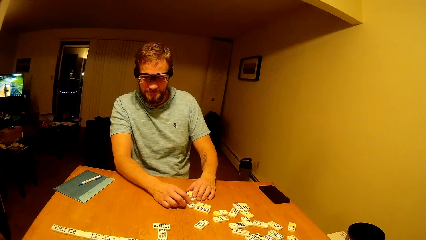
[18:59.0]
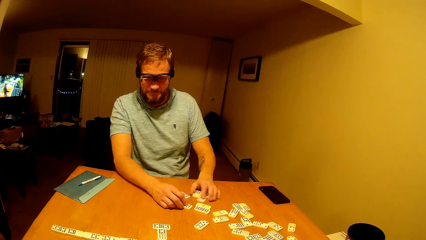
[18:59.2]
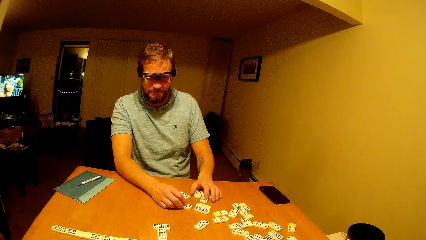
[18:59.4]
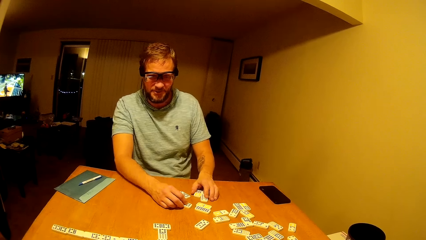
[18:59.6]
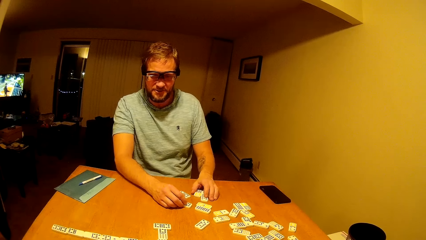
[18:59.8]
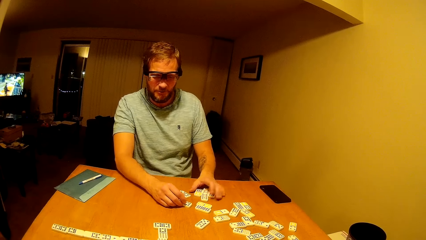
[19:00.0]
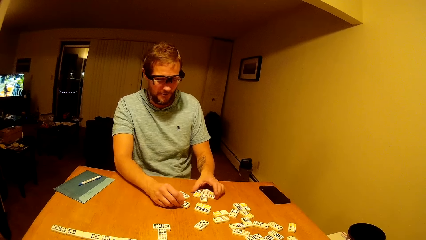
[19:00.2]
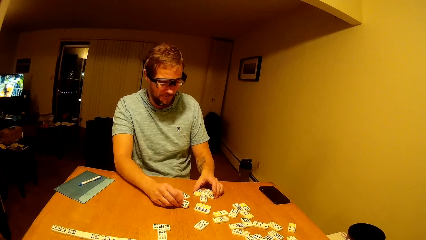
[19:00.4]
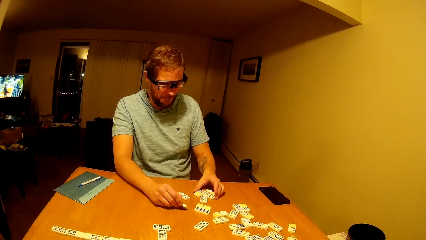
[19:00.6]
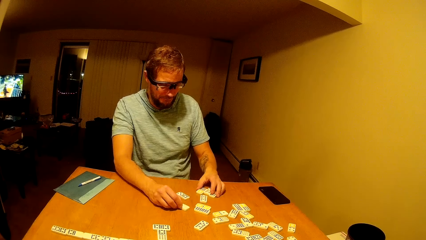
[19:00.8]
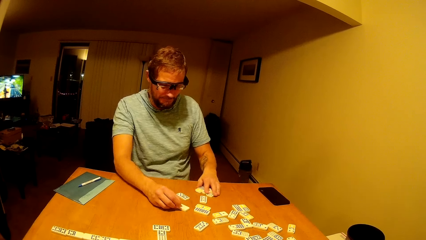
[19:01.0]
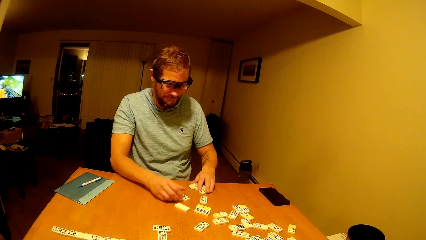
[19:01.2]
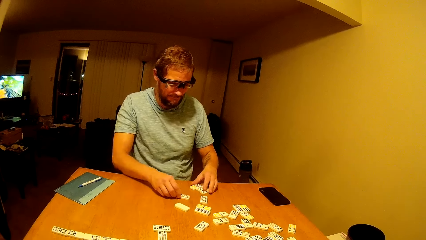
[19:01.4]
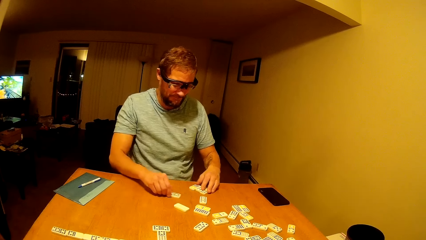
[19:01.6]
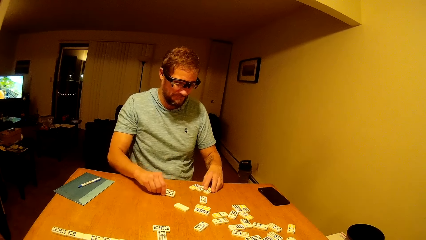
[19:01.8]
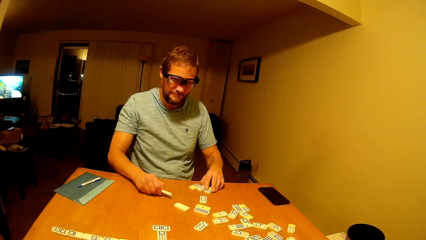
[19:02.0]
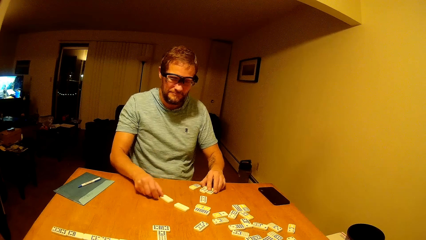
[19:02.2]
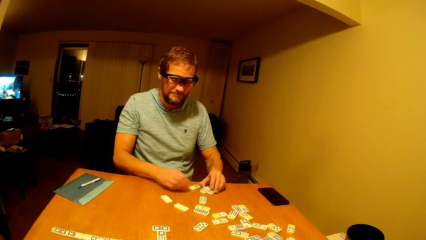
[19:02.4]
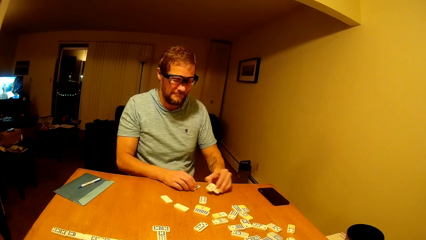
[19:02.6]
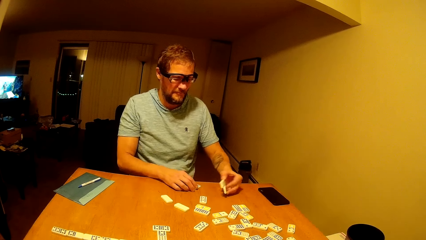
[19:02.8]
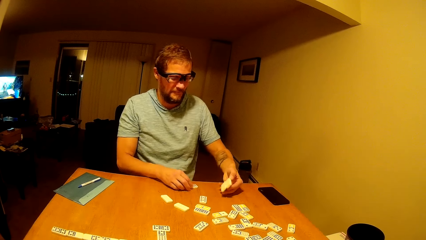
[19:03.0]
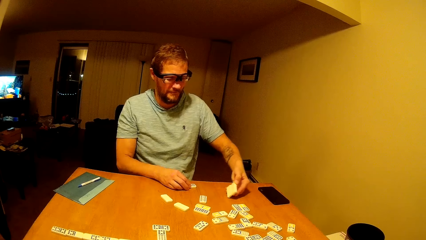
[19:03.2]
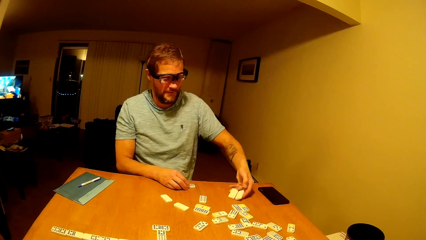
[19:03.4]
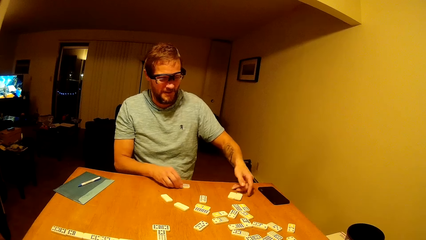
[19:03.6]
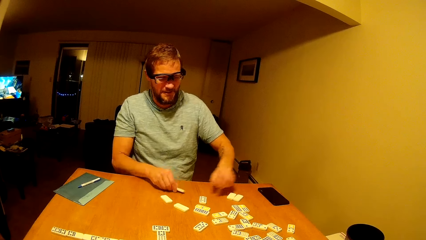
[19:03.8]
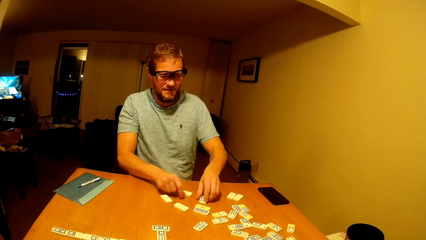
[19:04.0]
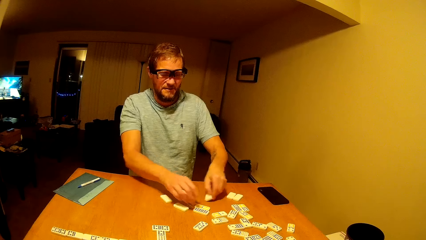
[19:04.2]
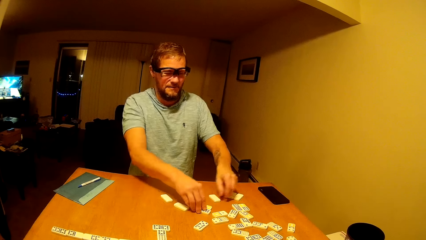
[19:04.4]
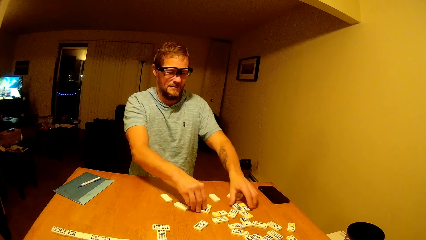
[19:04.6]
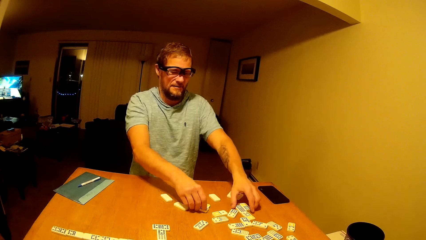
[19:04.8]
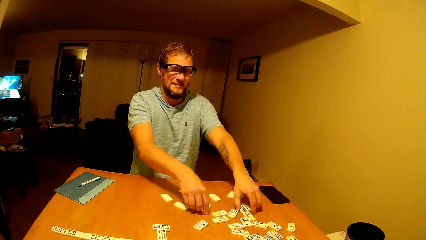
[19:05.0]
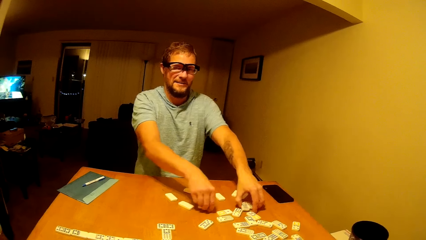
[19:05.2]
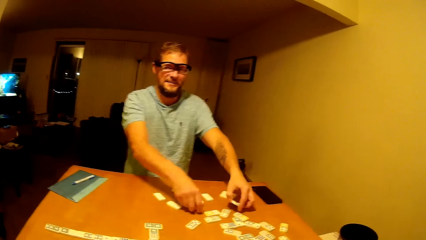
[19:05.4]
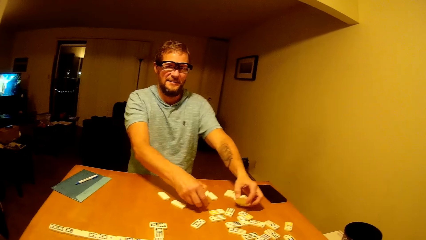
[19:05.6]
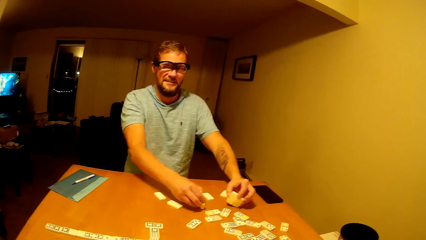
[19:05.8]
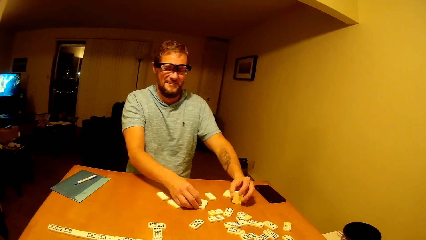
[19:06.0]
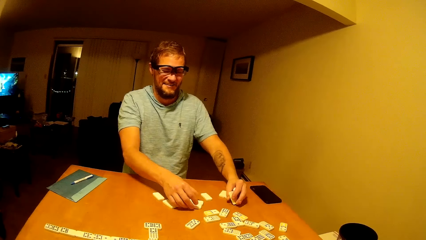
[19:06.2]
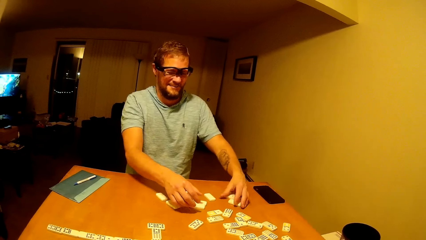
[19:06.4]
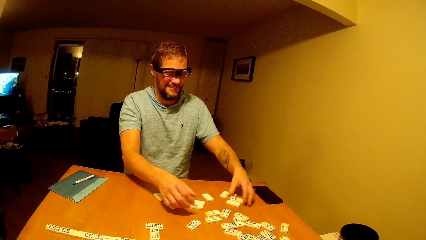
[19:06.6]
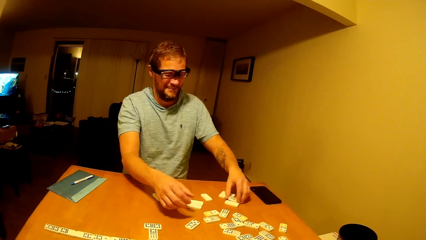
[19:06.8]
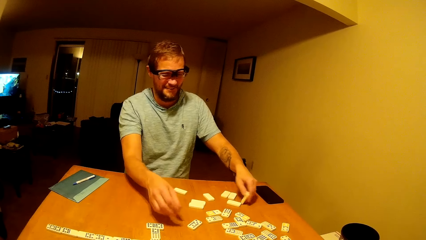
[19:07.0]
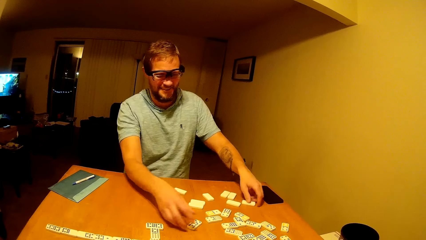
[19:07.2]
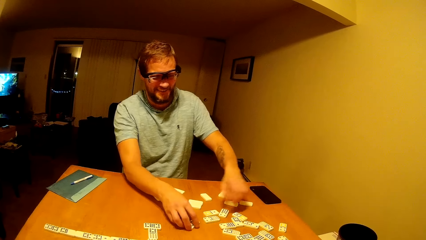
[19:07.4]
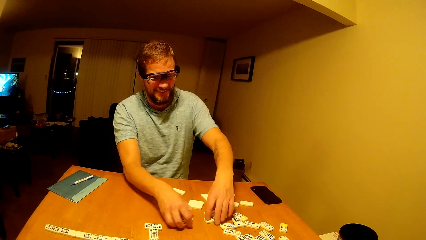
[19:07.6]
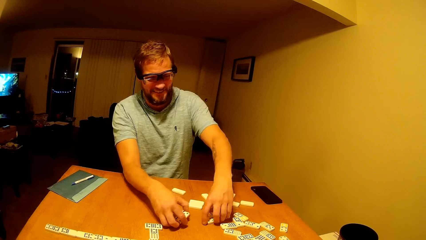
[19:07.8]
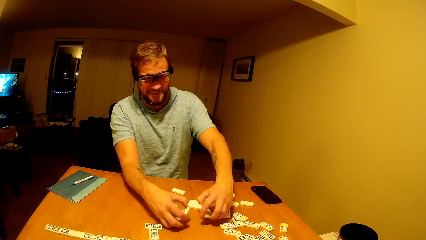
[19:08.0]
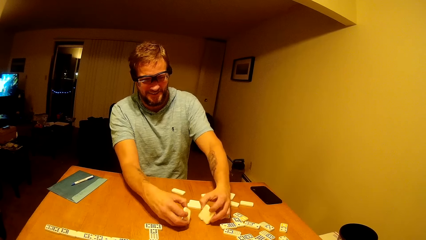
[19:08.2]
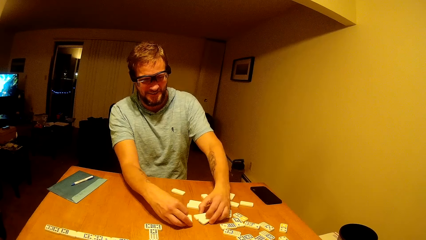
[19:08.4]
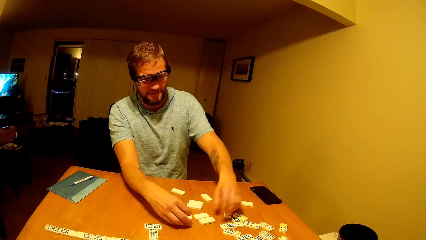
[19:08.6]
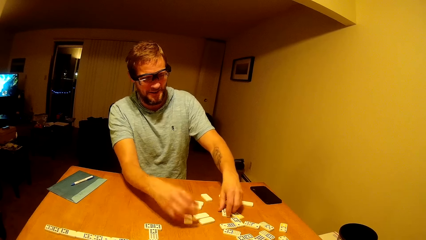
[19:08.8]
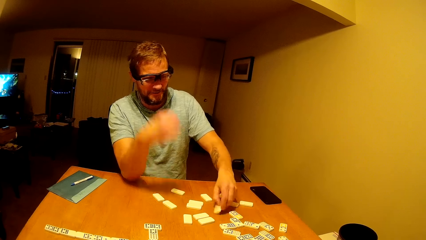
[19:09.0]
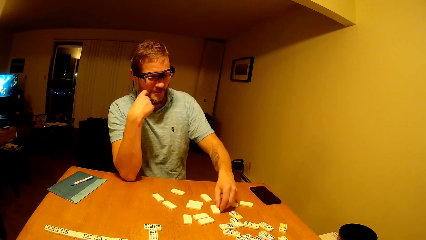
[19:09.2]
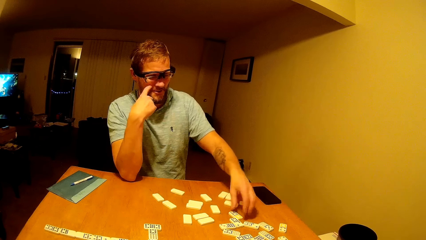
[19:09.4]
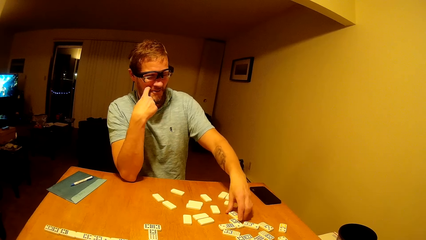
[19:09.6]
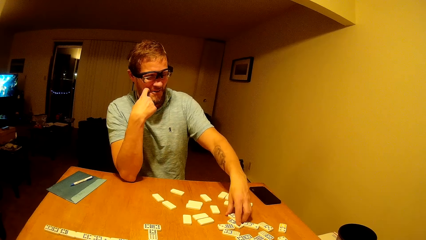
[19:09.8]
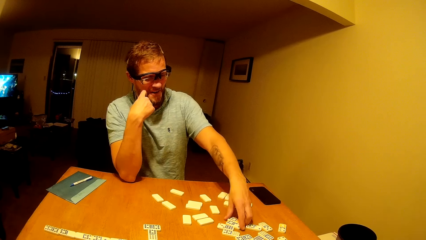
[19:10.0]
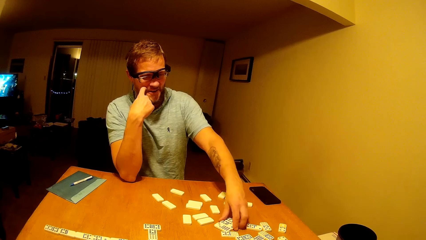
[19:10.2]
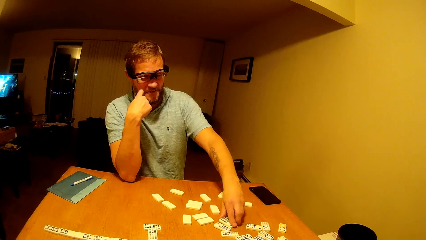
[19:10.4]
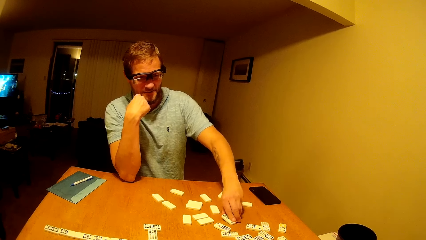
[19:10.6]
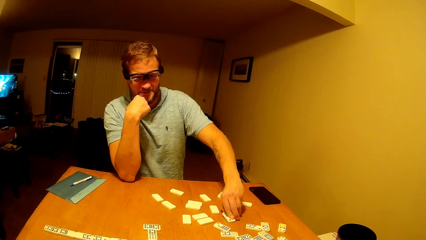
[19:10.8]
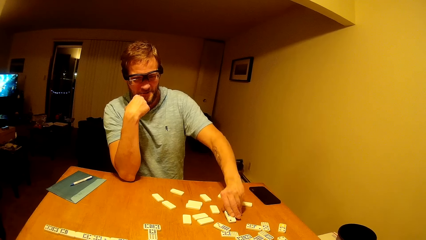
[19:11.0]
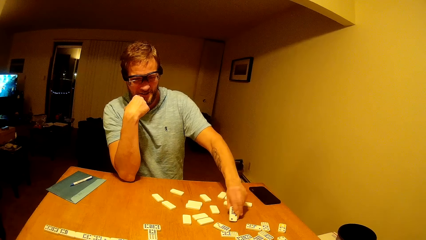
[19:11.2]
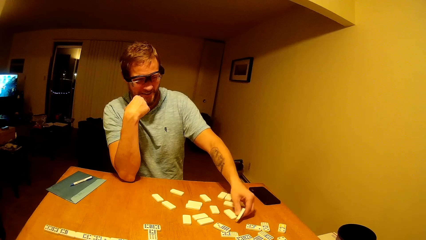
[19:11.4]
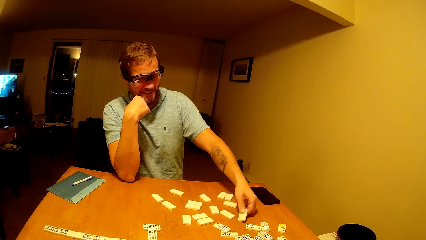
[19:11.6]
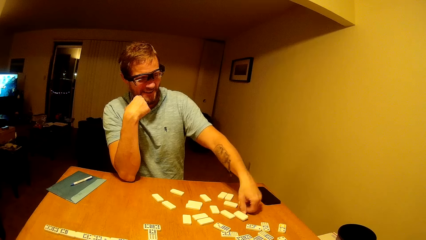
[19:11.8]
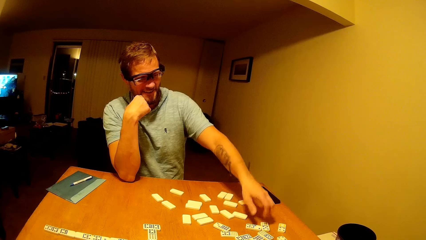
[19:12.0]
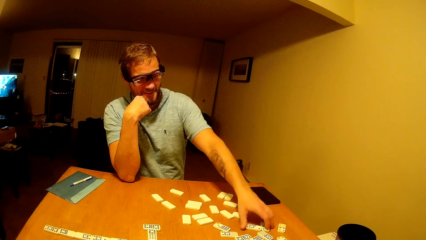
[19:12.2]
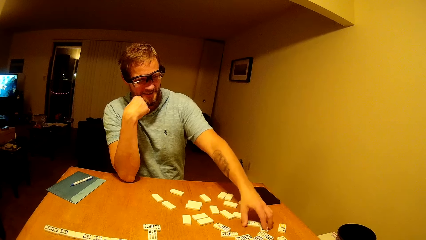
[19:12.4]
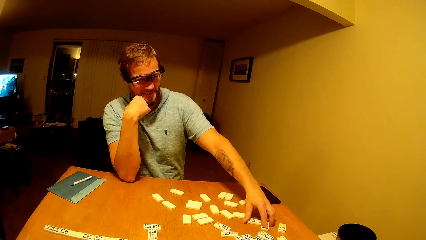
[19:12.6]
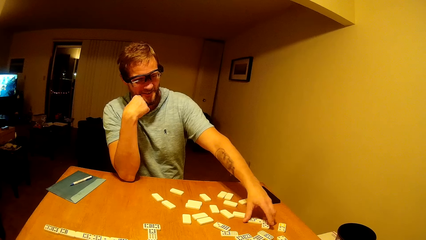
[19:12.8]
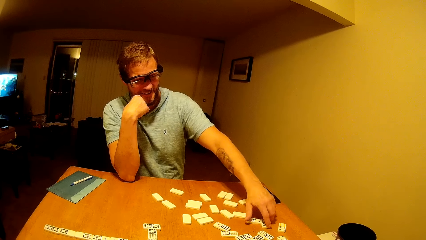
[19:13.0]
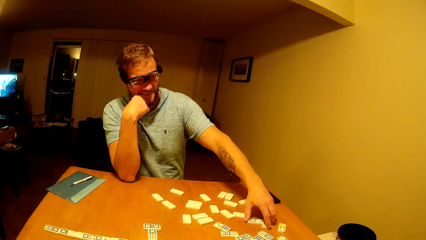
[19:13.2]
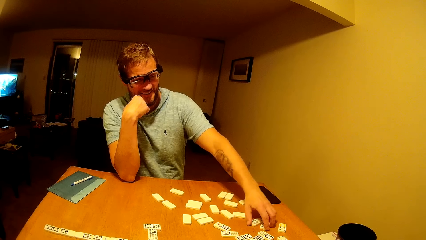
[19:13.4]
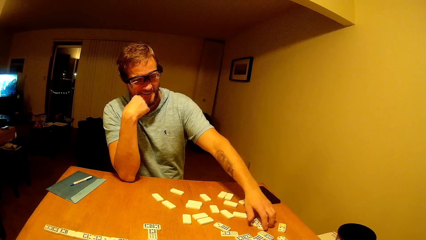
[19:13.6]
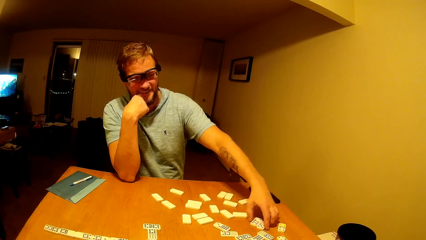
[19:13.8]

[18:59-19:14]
A man arranges dice on the table.
